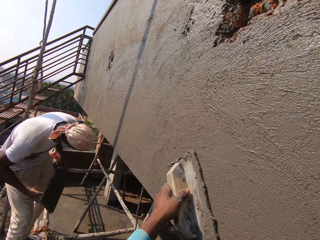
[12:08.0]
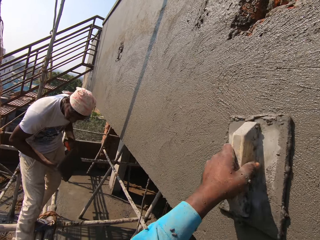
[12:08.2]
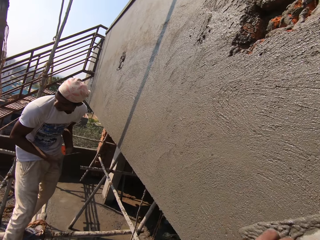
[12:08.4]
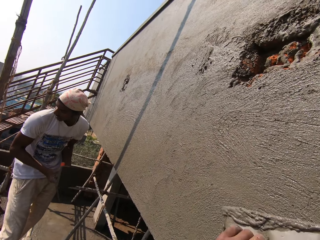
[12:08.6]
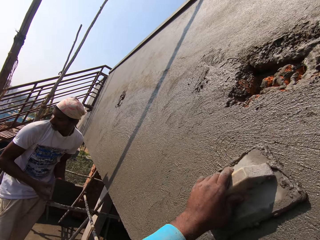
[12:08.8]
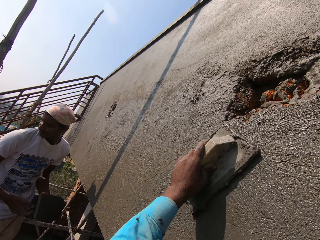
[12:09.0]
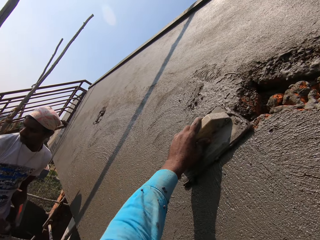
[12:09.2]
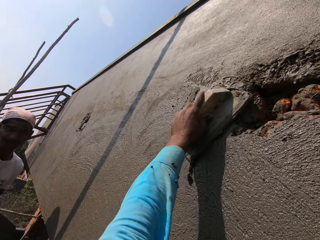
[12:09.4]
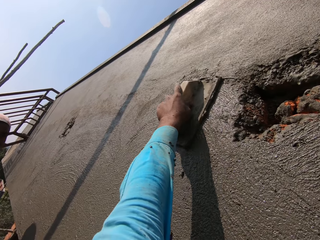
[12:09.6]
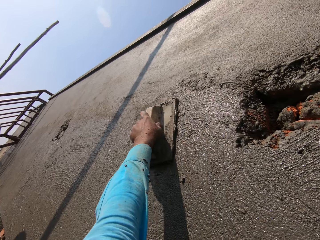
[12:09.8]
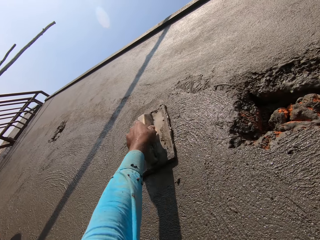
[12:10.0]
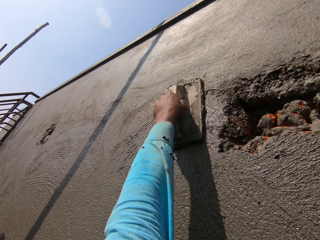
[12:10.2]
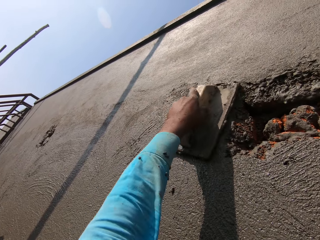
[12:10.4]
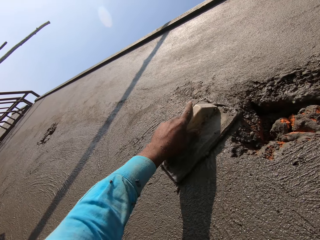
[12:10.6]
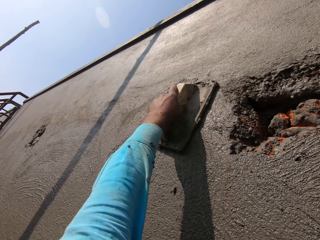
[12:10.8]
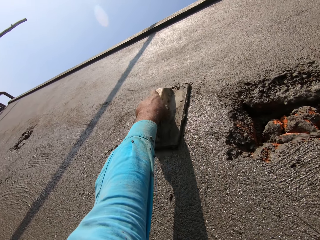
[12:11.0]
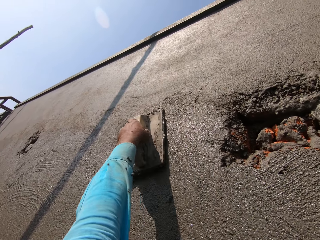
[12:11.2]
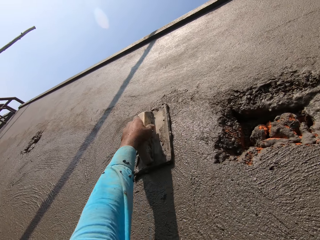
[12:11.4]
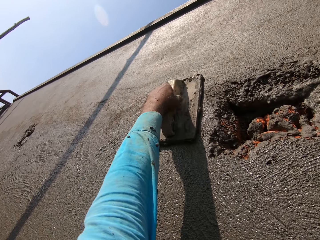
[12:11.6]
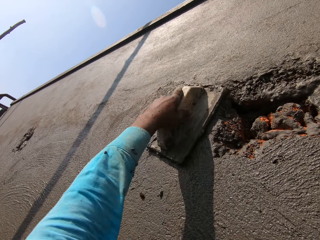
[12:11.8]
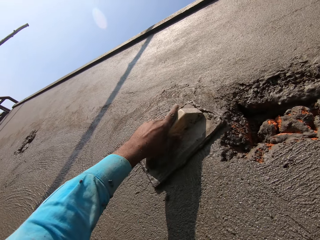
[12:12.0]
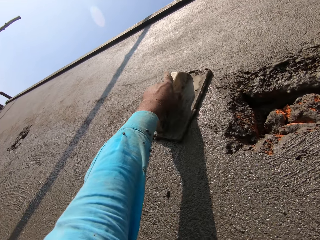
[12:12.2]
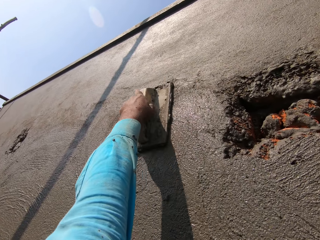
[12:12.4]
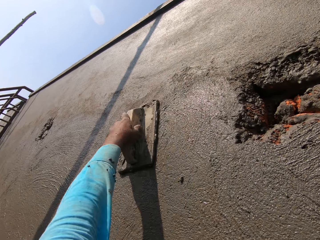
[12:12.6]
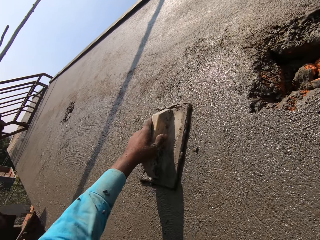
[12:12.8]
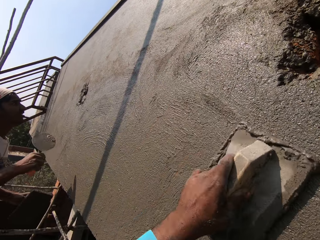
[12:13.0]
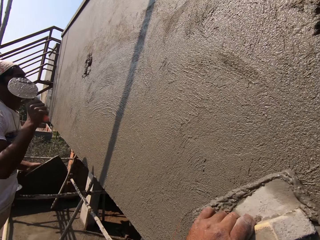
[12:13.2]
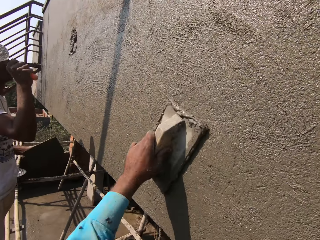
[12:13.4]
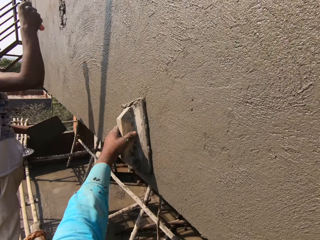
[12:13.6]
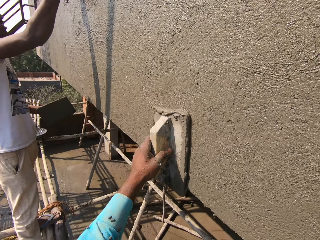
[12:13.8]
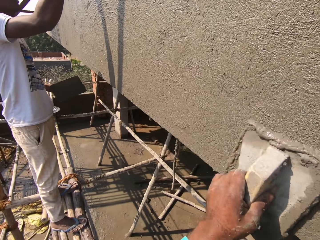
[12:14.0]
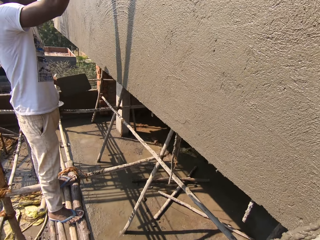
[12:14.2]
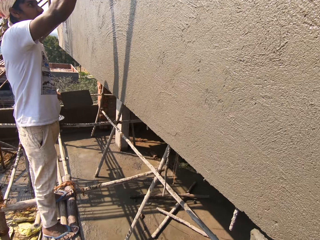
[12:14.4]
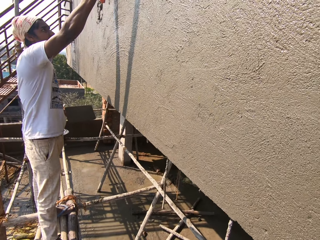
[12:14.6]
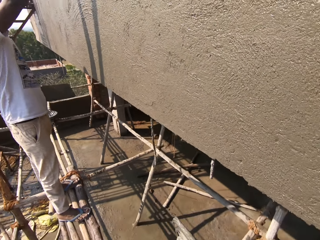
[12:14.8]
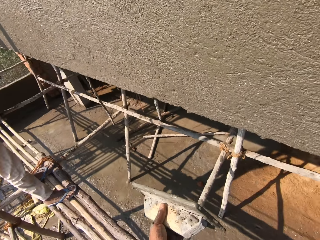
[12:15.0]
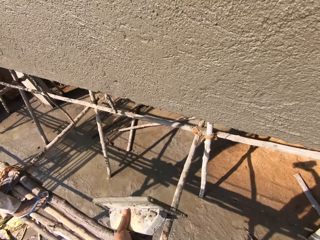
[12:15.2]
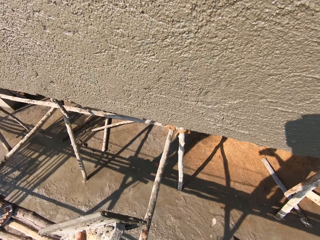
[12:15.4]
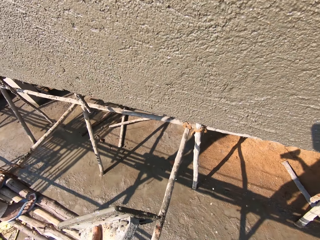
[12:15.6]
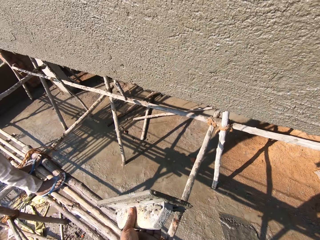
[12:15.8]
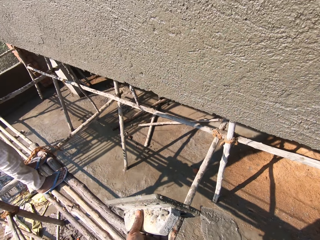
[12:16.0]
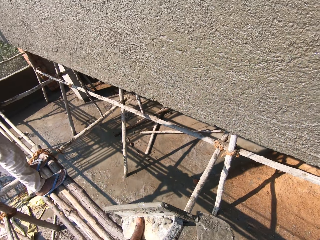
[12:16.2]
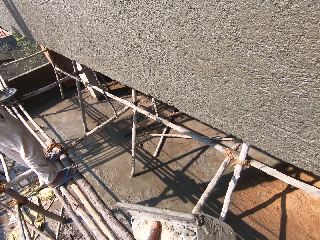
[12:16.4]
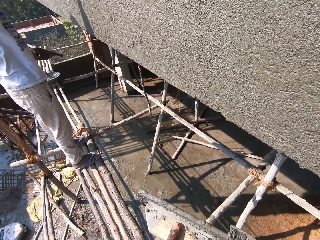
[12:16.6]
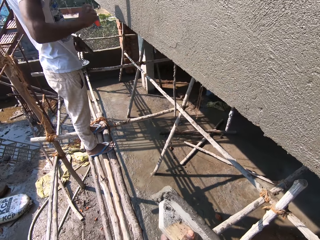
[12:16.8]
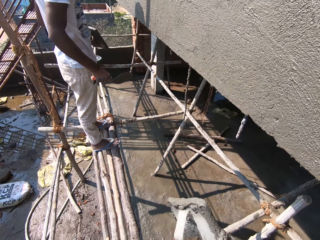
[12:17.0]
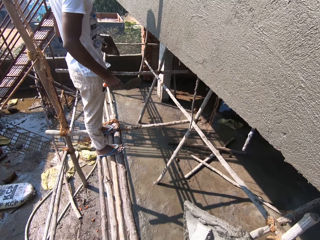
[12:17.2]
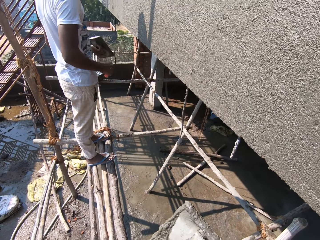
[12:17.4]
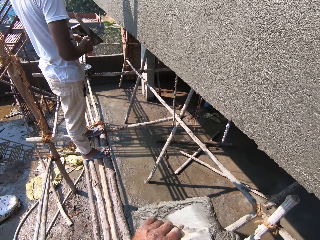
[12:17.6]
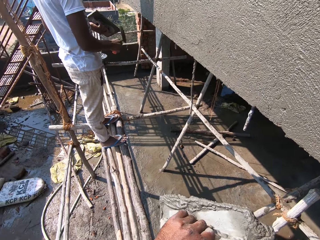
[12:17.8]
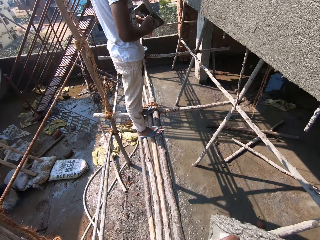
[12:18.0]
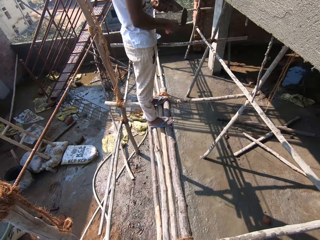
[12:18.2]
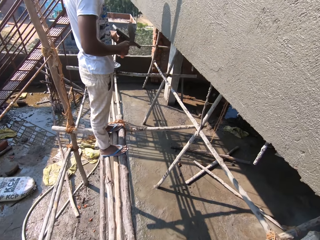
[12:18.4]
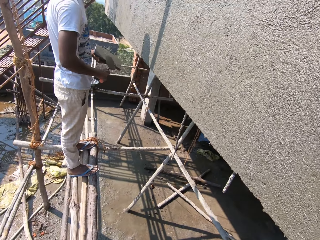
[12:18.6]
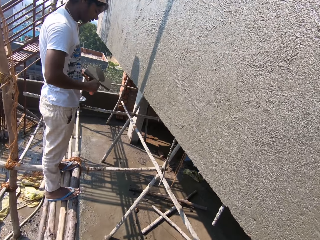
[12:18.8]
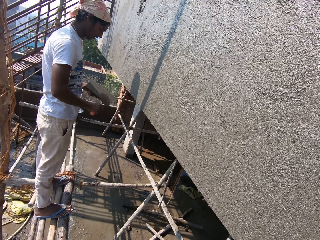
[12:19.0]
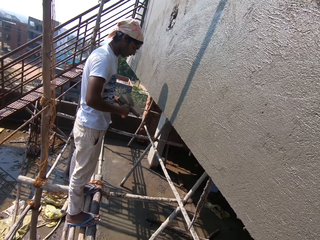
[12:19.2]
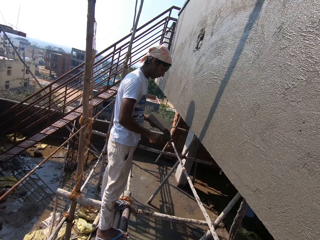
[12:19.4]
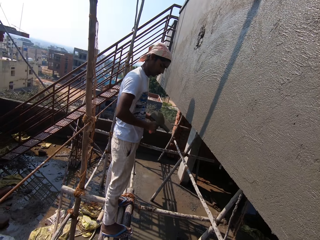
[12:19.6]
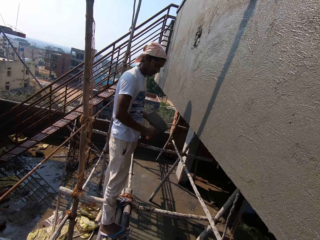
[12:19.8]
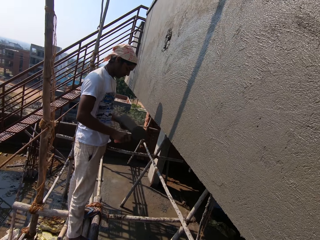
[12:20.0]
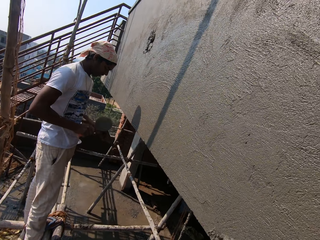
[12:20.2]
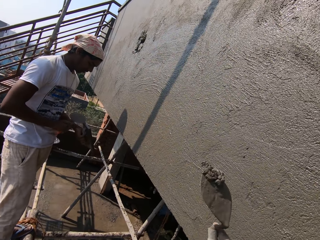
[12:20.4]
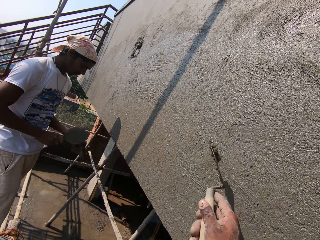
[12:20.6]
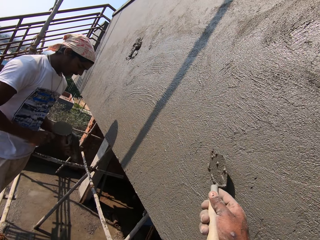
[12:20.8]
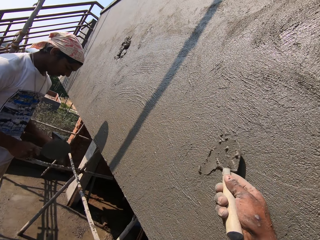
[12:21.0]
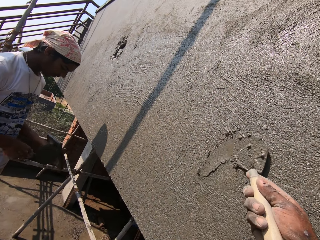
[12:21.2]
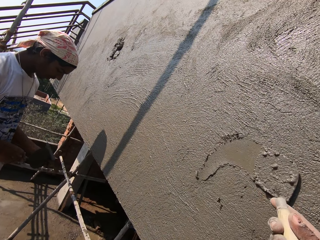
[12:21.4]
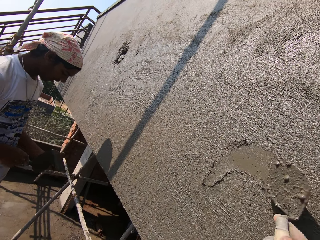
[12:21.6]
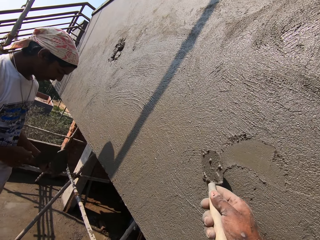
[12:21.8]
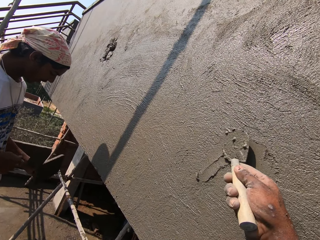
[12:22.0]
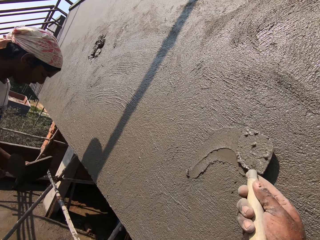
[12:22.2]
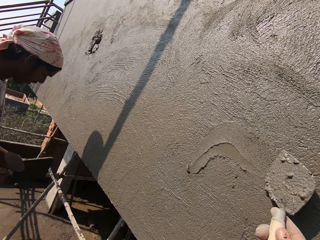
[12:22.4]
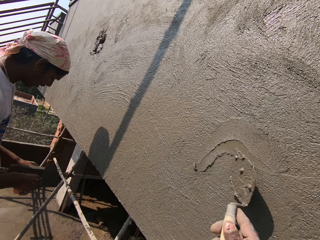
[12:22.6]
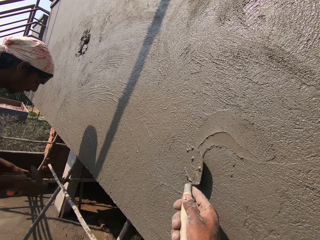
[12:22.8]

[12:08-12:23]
A man passes the float from his right hand to his left hand. The man spreads mortar on the wall with the hand trowel in his right hand. The camera wearer scrapes mortar off the float in his left hand with the hand trowel in his right hand. The man scrapes mortar off the float in his left hand with the hand trowel in his right hand. The camera wearer spreads the mortar on the wall with the hand trowel in his right hand. He levels the wall with the trowel.

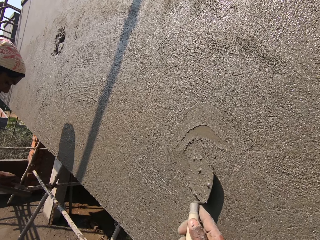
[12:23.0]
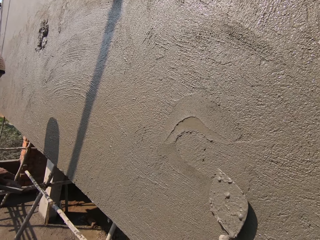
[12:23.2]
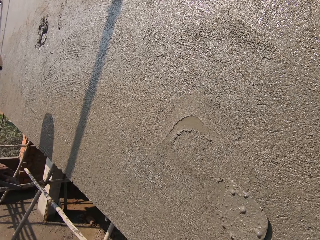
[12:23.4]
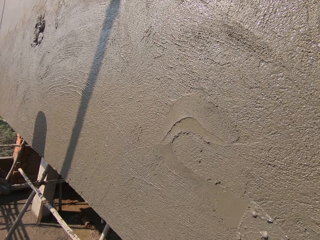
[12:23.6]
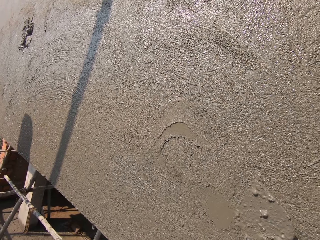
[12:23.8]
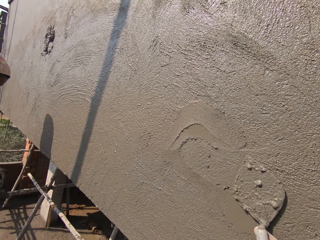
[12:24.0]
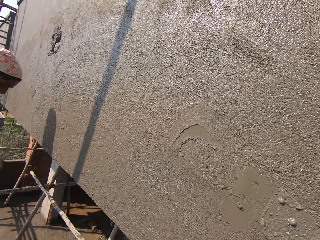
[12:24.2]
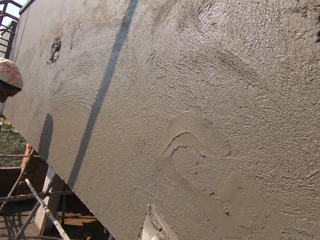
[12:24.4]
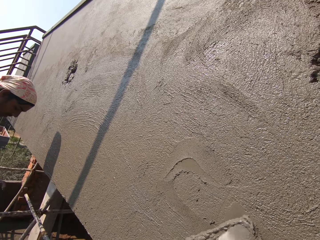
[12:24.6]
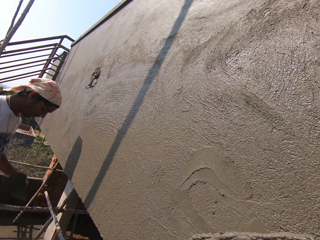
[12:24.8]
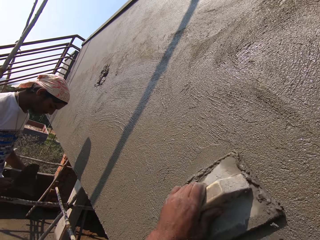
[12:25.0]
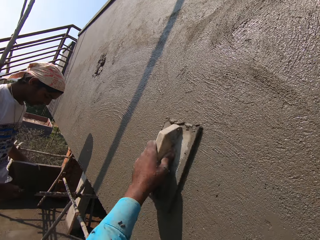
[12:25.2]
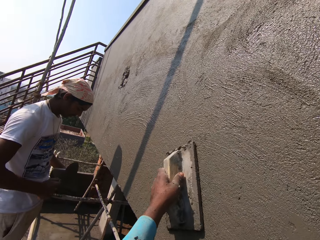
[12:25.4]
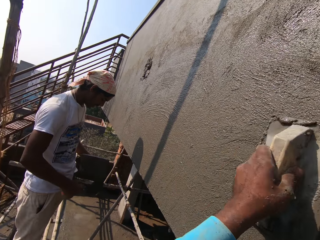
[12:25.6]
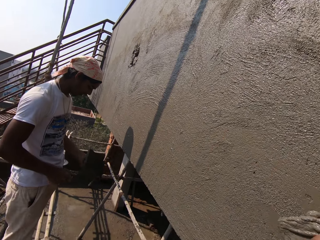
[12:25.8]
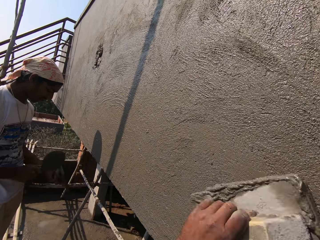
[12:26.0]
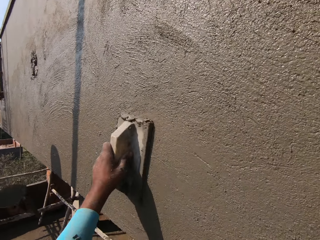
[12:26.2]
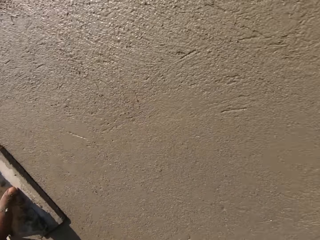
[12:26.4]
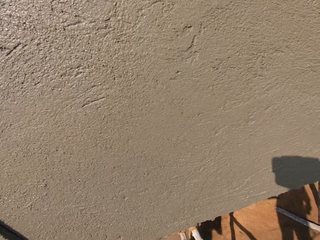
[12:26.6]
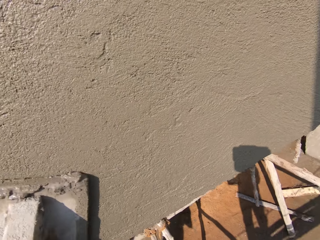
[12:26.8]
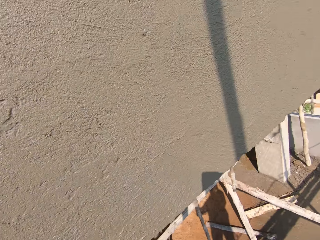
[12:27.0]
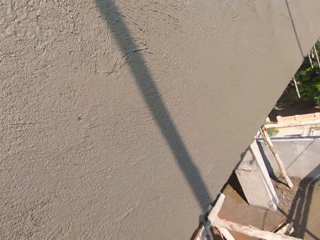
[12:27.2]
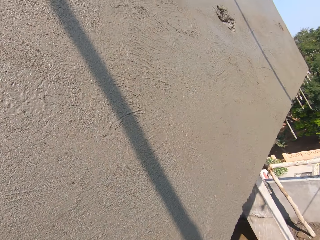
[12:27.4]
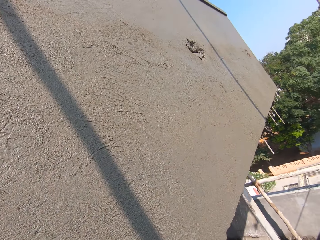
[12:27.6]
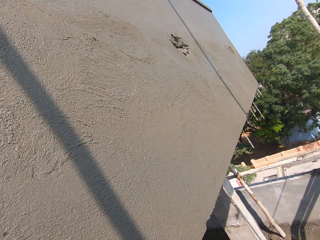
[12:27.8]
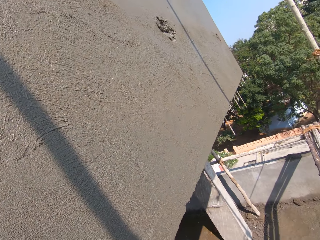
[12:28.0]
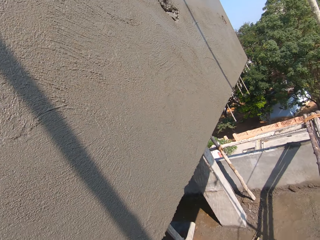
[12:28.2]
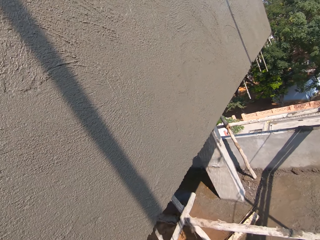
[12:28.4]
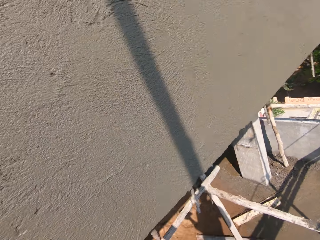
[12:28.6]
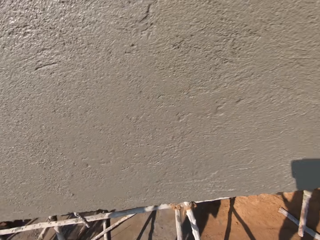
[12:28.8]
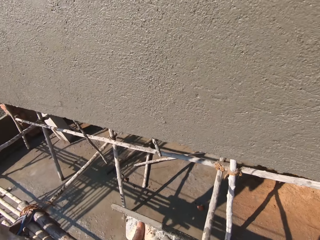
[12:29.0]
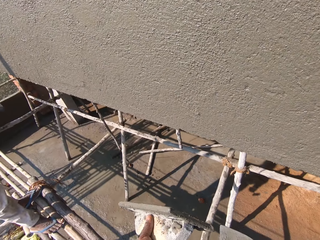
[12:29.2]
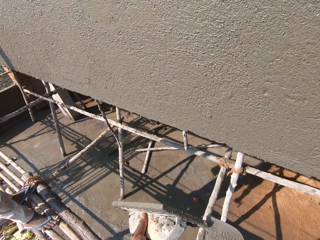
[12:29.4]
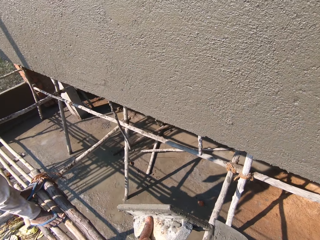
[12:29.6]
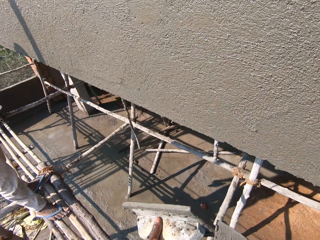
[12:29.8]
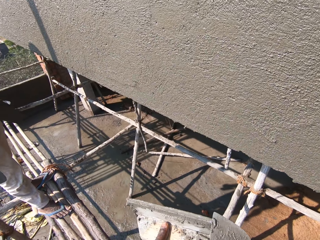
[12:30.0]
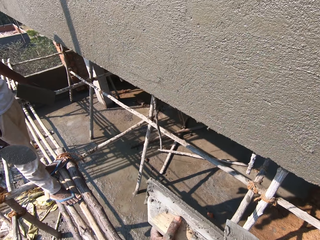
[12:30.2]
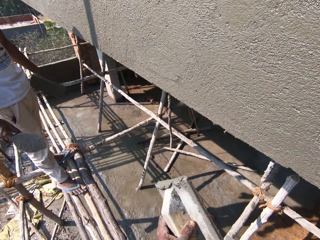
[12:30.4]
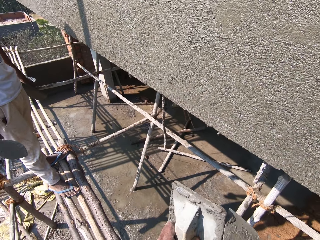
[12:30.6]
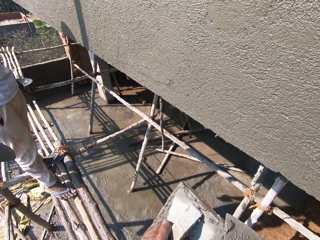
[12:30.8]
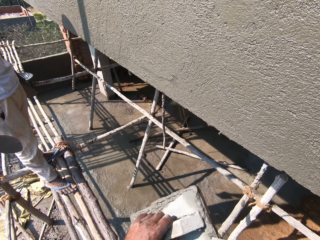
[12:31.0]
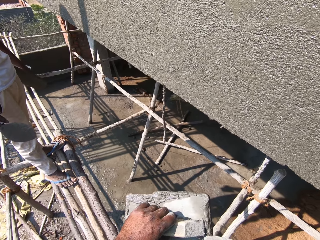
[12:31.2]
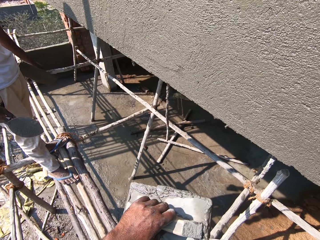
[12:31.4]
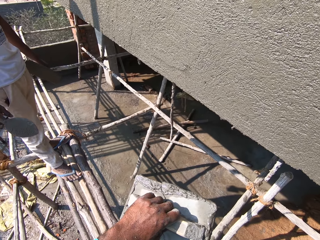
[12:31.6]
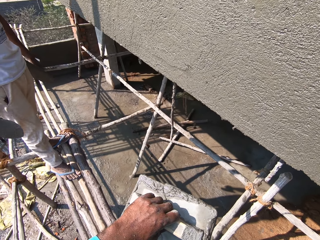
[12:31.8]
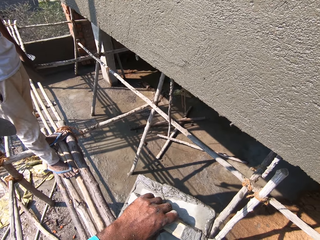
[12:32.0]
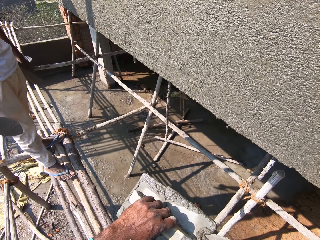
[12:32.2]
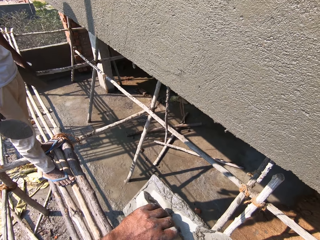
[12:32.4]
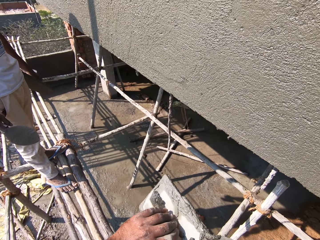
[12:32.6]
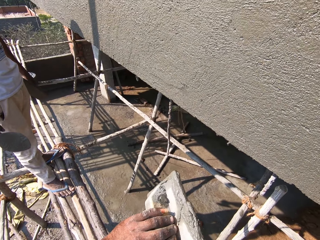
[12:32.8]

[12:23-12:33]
The camera wearer smoothens the mortar on the wall with the float in his left hand. He scrapes the mortar off the float in his left hand with the hand trowel in his right hand.
